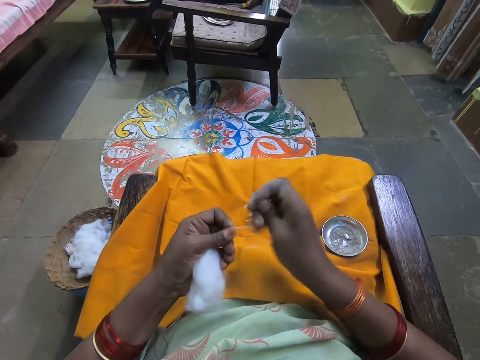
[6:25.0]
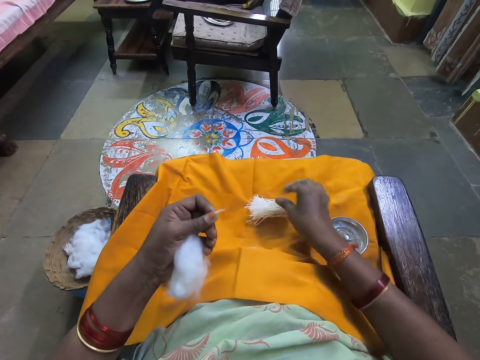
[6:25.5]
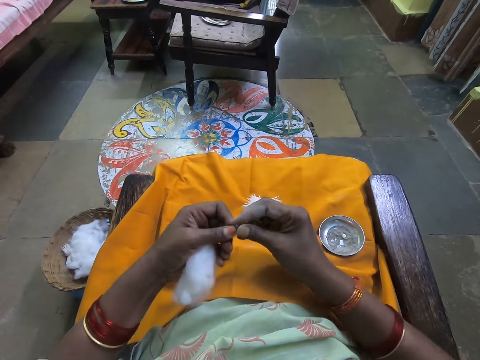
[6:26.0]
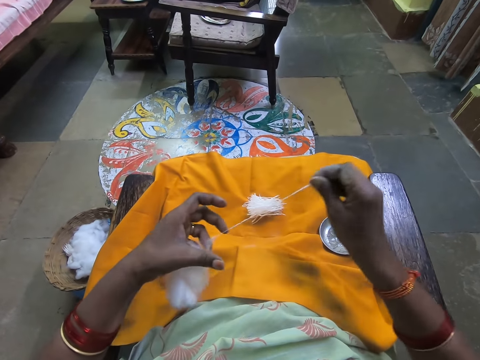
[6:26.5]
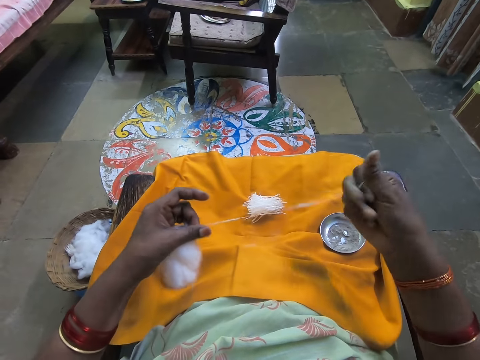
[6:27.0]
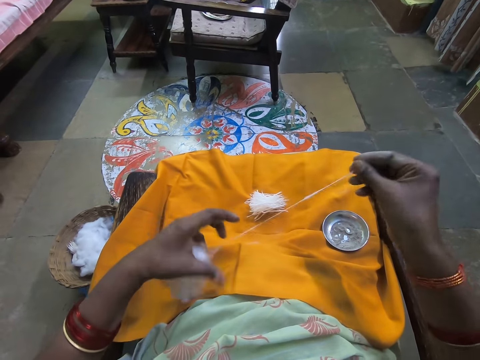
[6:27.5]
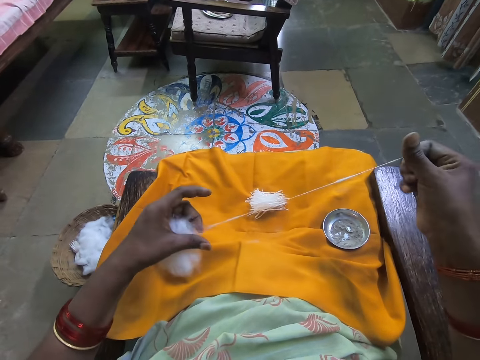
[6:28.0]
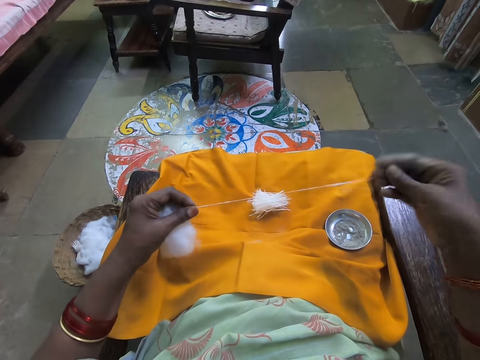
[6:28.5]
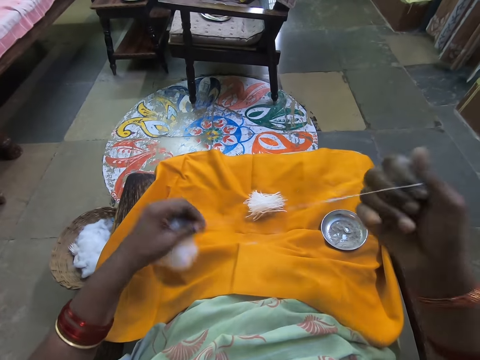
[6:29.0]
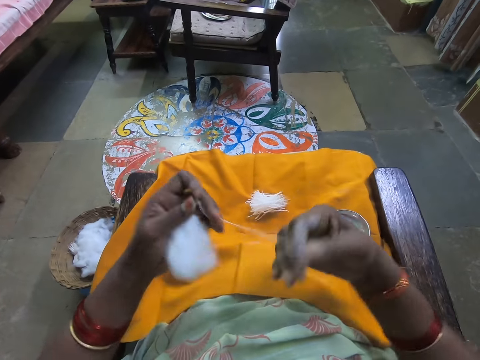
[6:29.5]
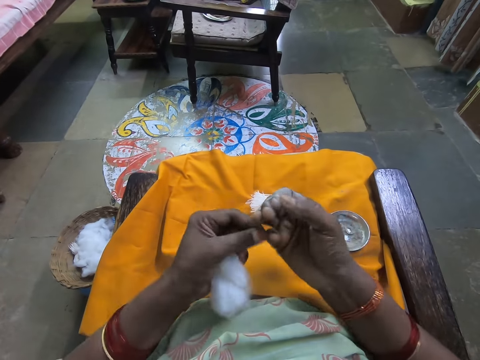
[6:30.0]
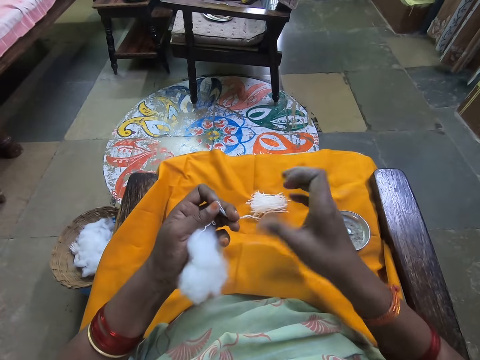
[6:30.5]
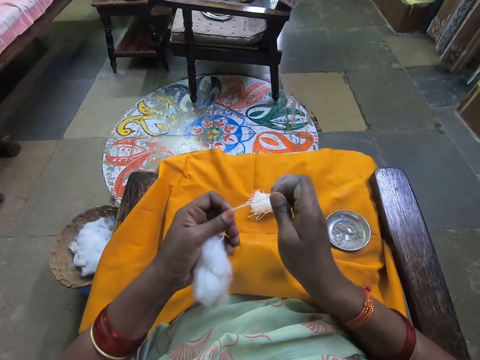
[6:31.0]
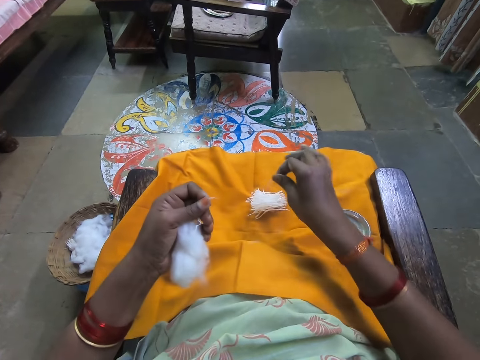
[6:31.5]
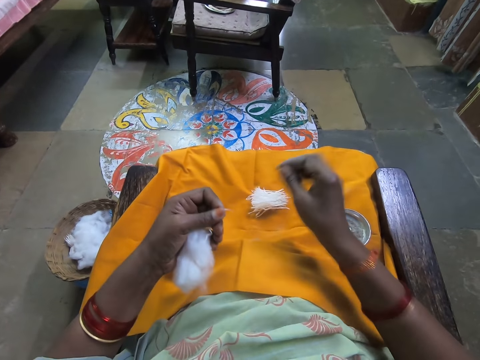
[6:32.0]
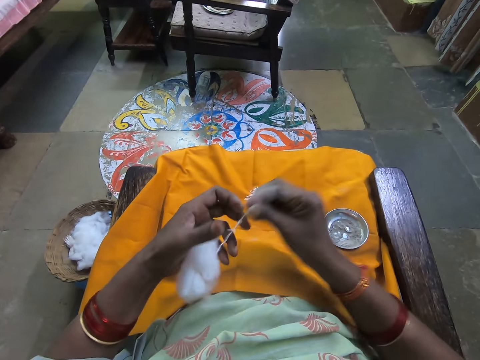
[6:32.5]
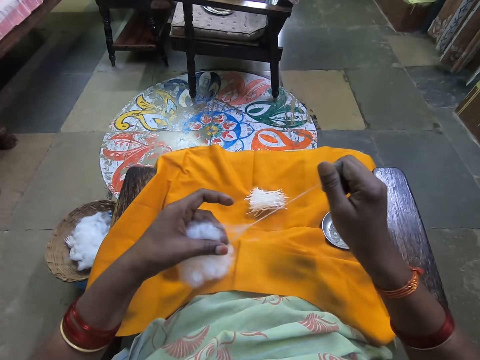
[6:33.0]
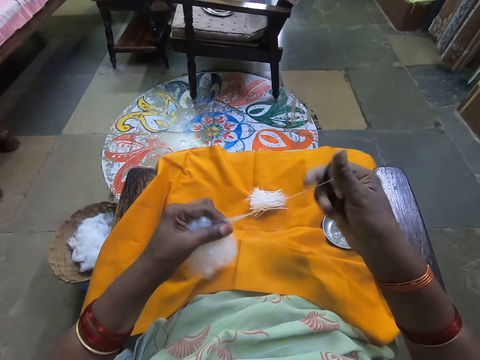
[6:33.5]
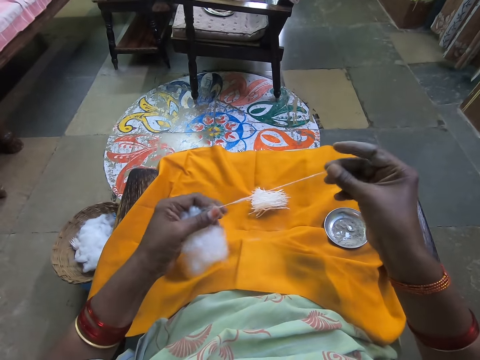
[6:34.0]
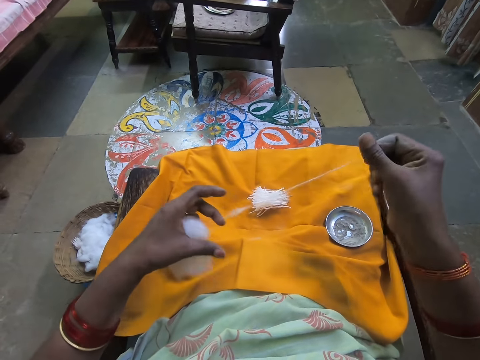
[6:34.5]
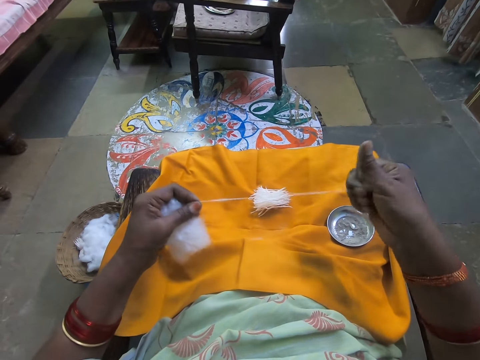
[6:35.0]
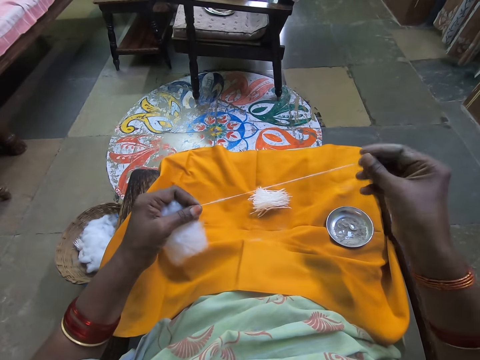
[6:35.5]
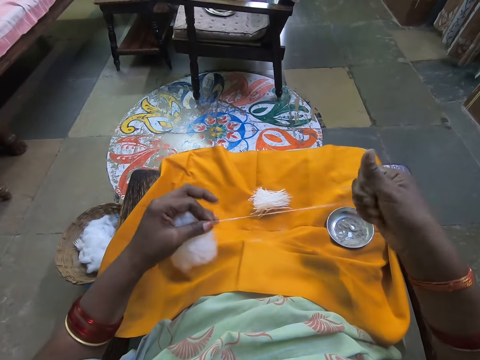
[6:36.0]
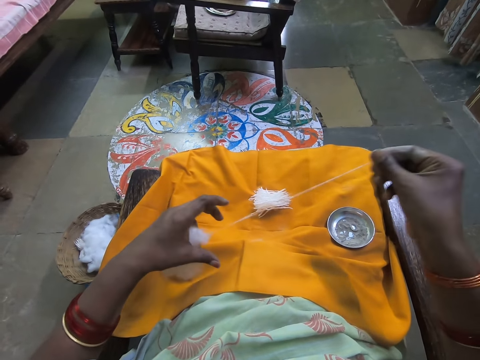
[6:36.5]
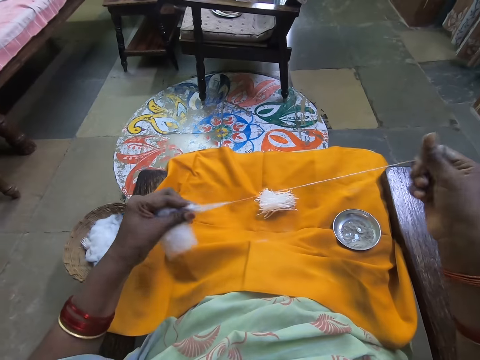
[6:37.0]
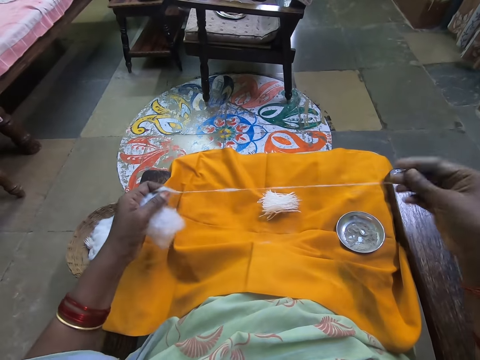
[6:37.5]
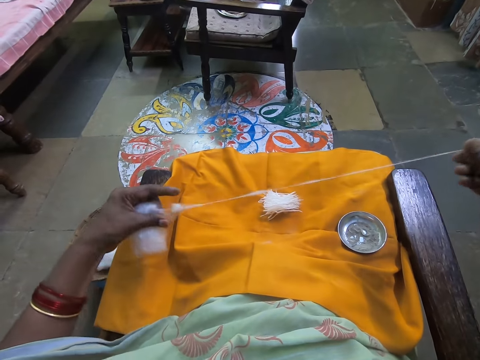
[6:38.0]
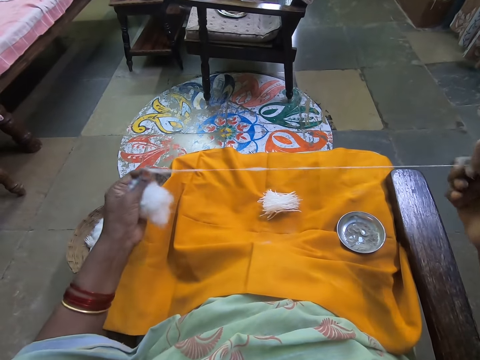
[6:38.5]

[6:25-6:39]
The camera wearer cuts the wool. She places the cotton wool on the other cotton wools. She pulls the cotton wool. She rolls the cotton wool on her fingers on her right hand. She removes the cotton wools from her fingers. She cuts the wool. She places the cotton wool on the other cotton wools. She pulls the cotton wool.

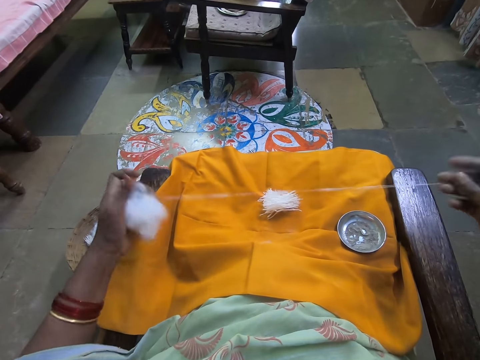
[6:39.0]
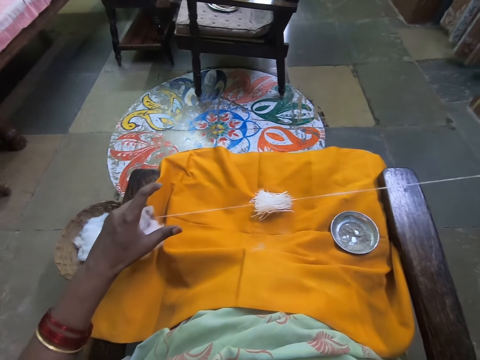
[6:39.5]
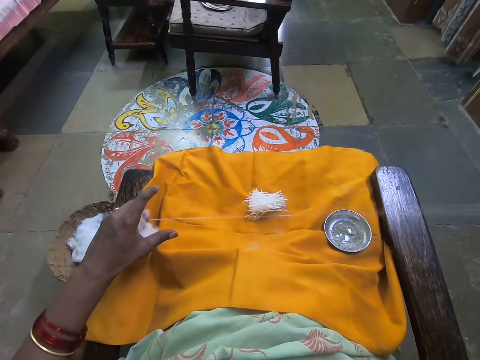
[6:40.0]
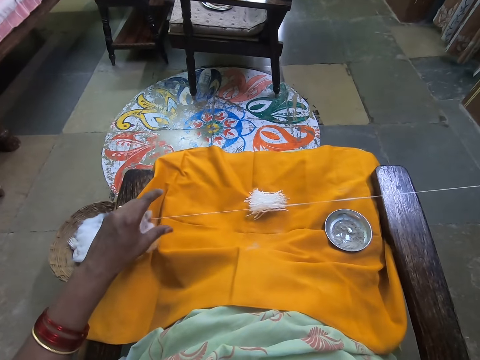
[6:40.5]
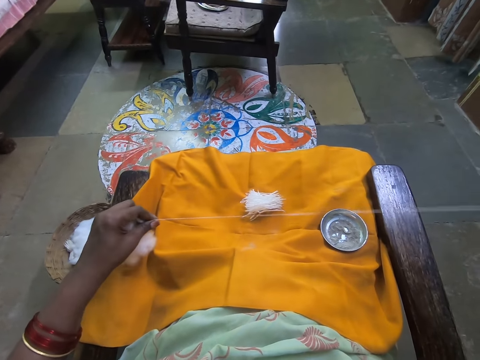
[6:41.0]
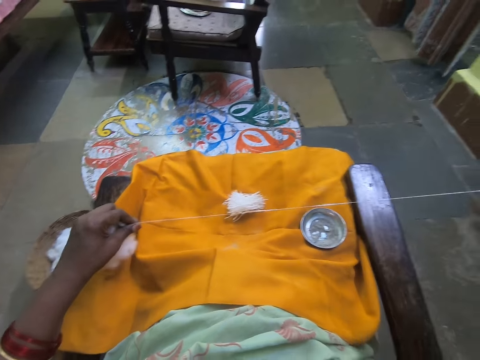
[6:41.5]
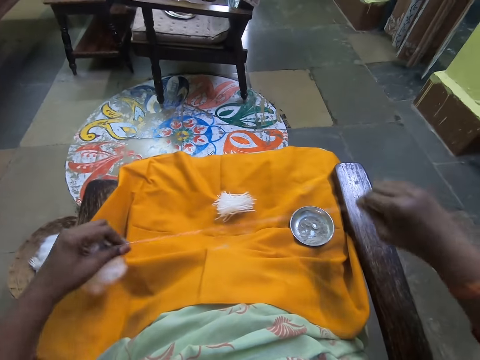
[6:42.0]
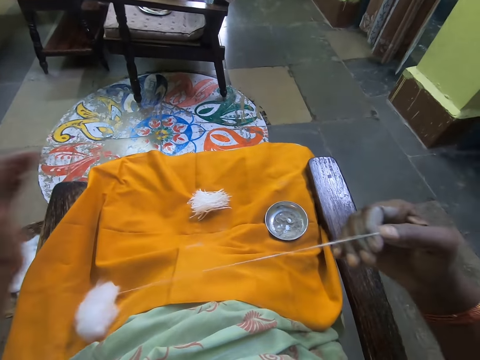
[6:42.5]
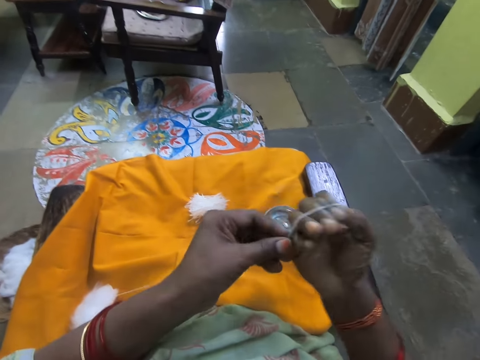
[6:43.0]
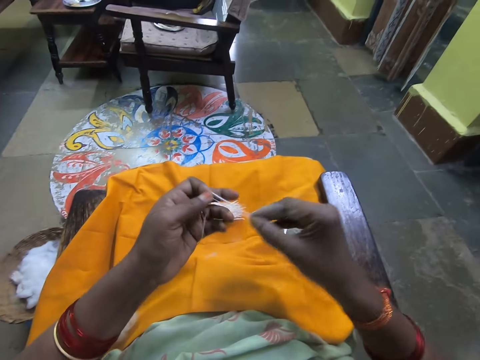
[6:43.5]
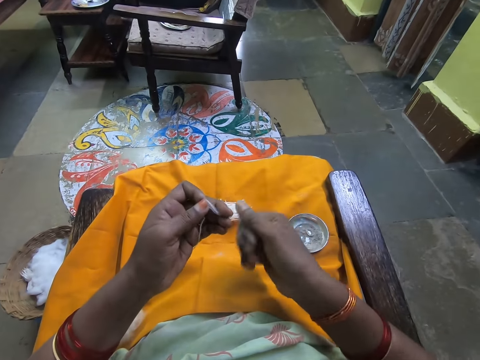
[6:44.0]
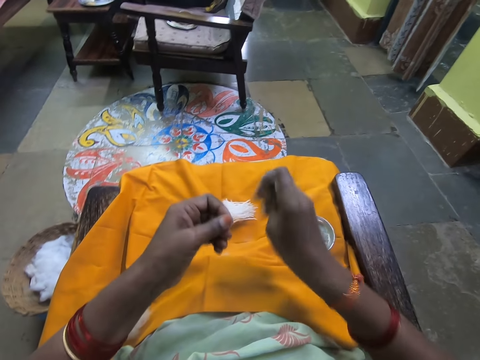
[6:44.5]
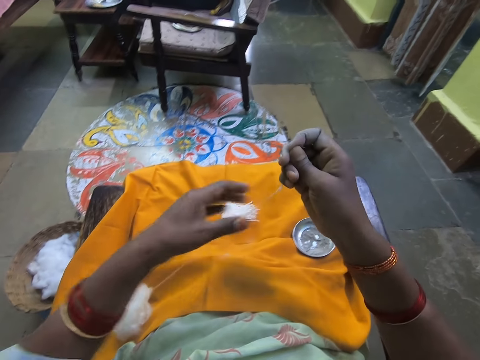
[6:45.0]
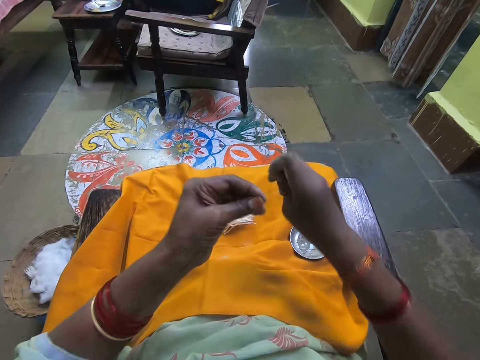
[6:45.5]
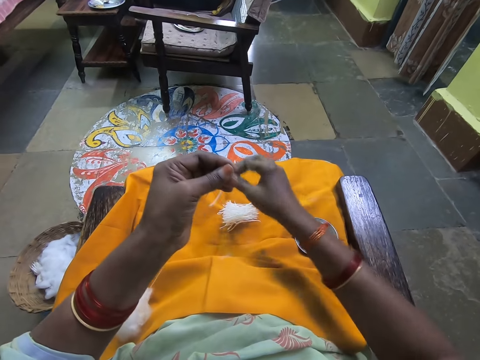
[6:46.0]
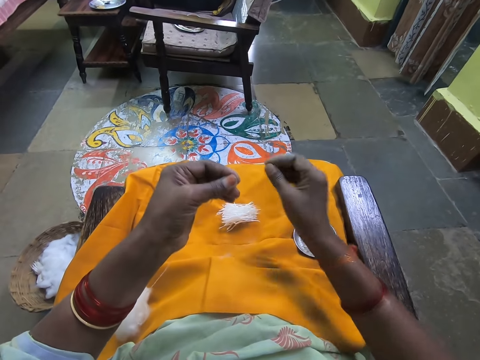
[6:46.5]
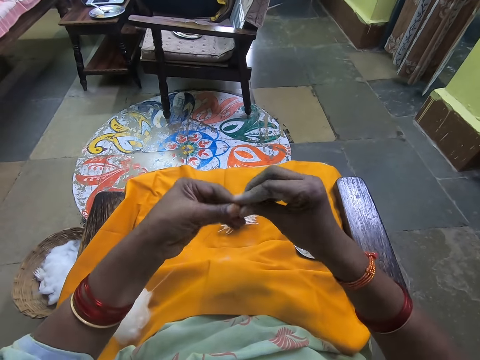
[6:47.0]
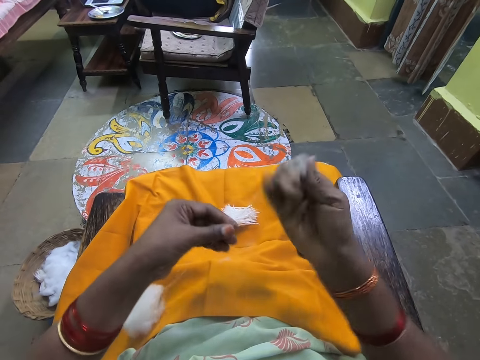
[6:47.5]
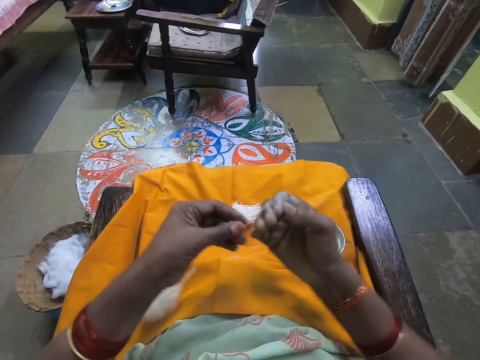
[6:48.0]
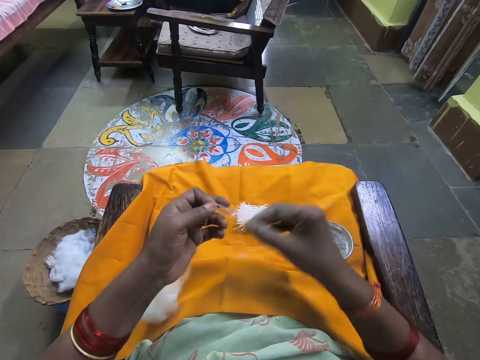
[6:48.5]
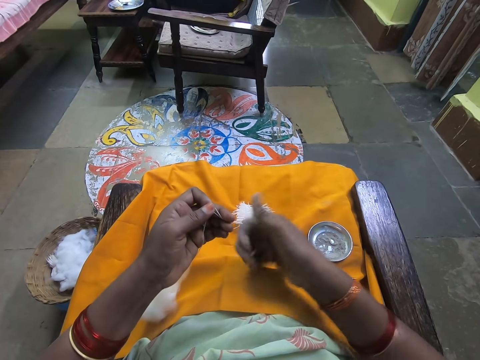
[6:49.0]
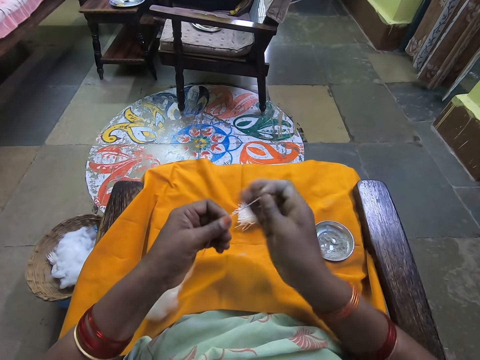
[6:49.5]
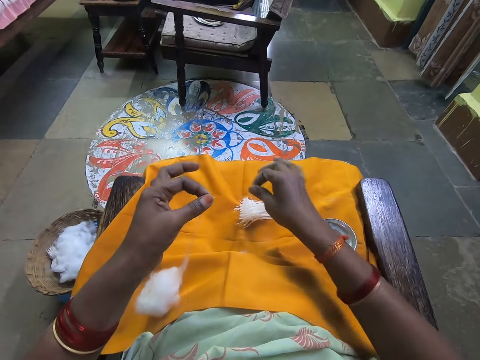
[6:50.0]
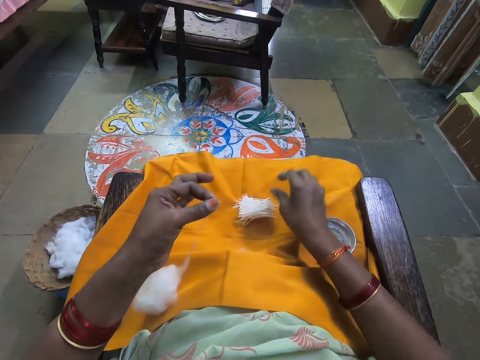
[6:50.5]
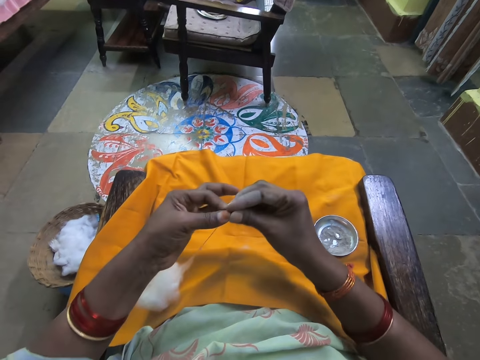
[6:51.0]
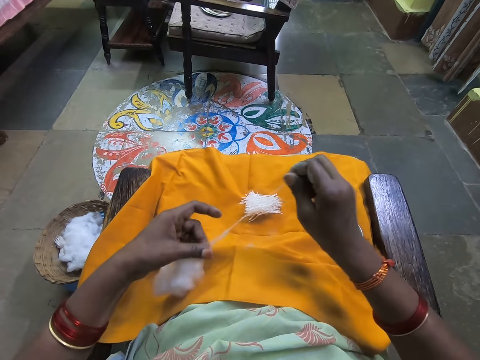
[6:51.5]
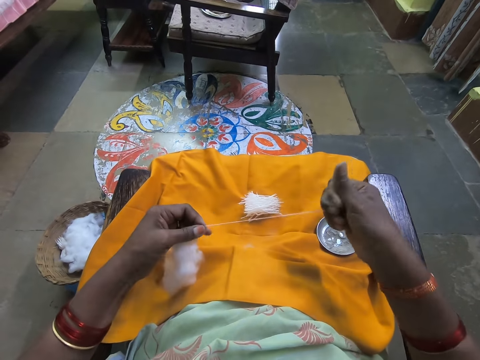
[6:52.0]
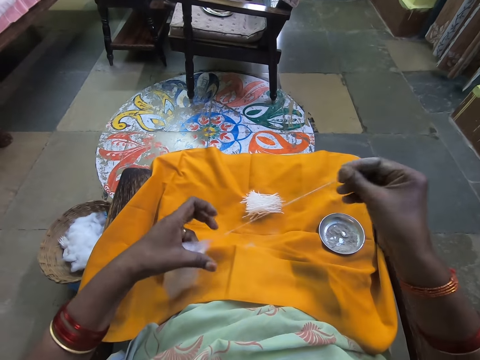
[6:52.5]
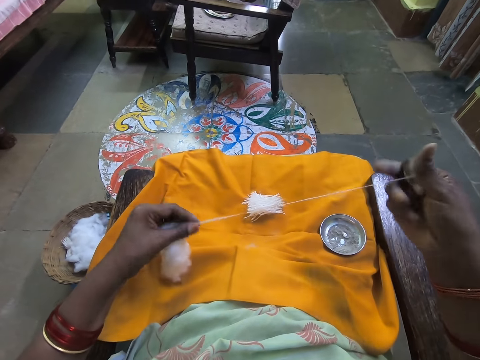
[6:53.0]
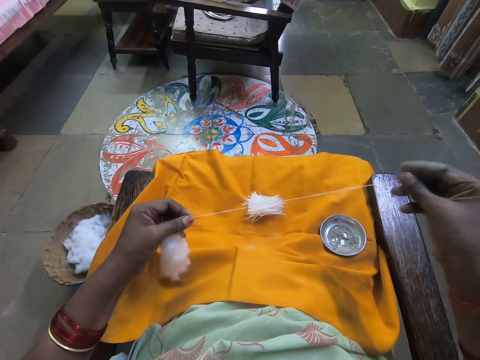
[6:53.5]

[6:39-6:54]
The camera wearer rolls the cotton wool on her fingers on her right hand. She removes the cotton wools from her fingers. She cuts the wool. She places the cotton wool on the other cotton wools. She rolls the cotton wool on her fingers on her right hand. She removes the cotton wools from her fingers. She cuts the wool. She places the cotton wool on the other cotton wools. She pulls the cotton wool.
